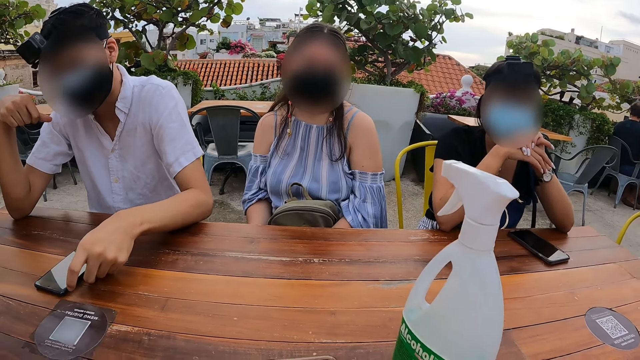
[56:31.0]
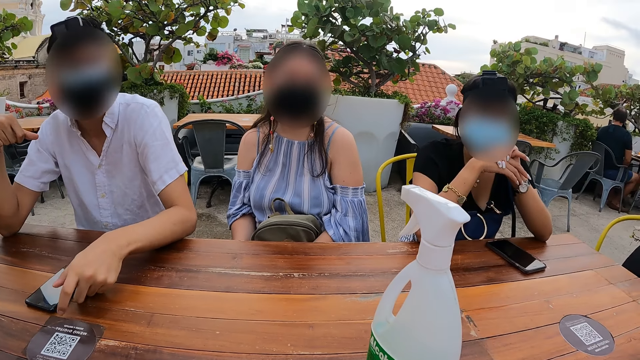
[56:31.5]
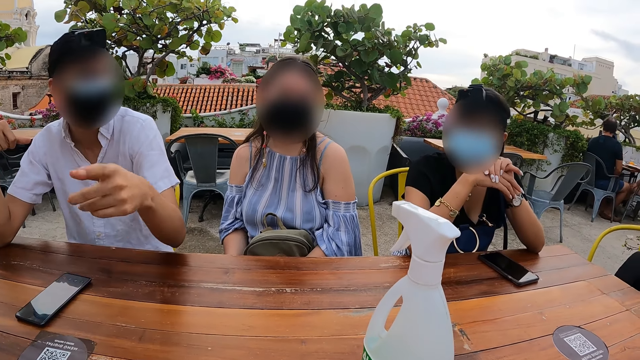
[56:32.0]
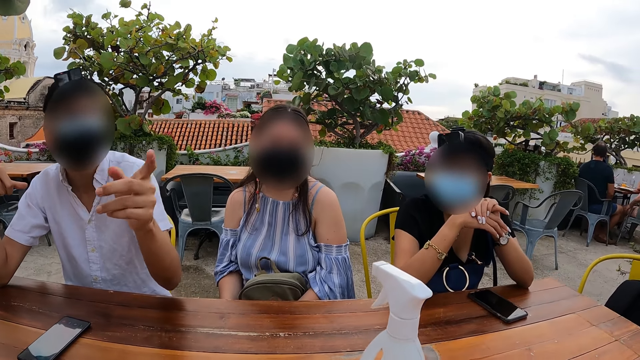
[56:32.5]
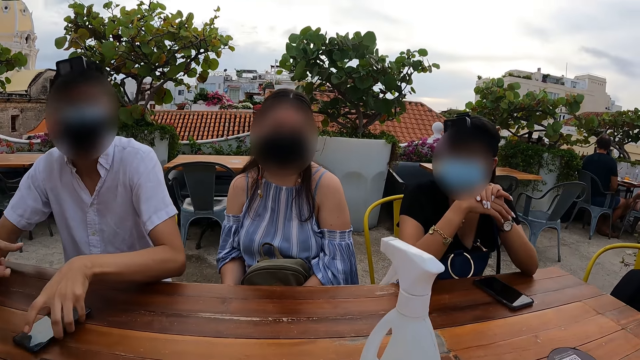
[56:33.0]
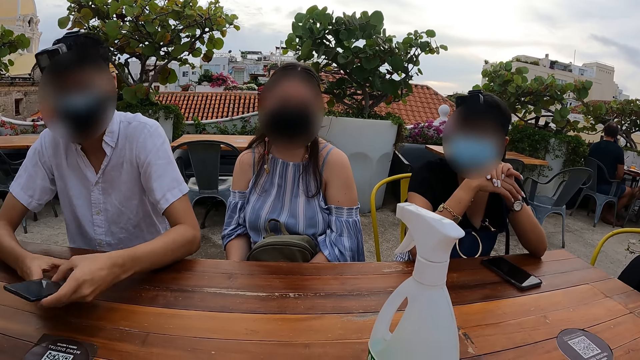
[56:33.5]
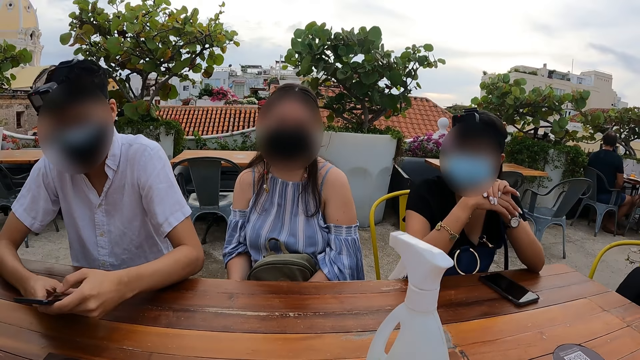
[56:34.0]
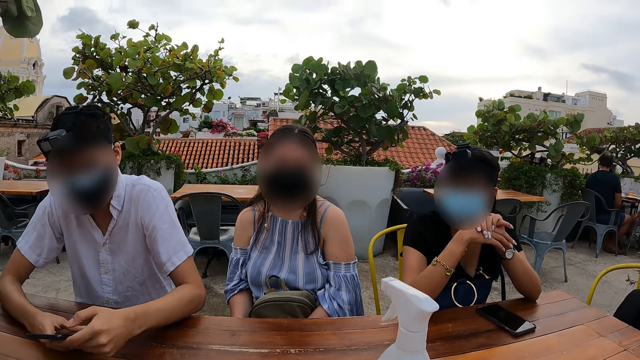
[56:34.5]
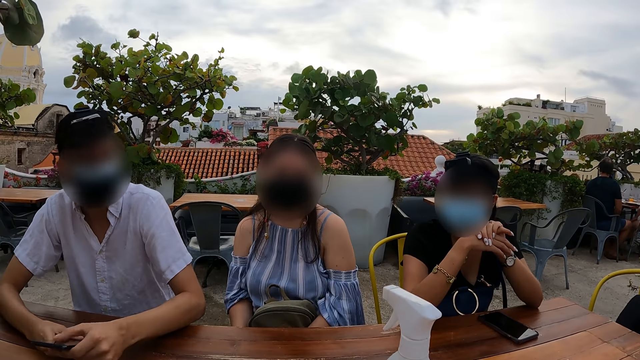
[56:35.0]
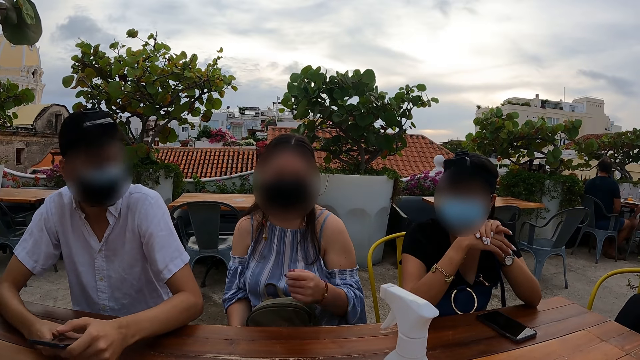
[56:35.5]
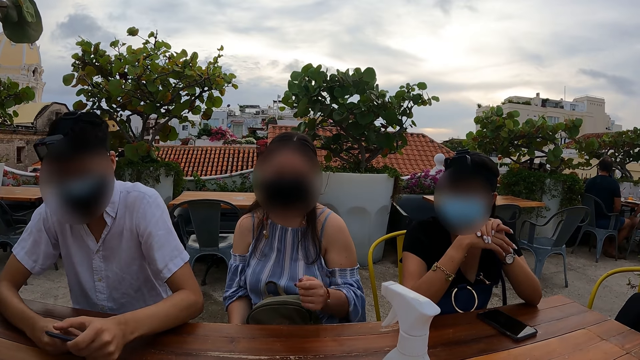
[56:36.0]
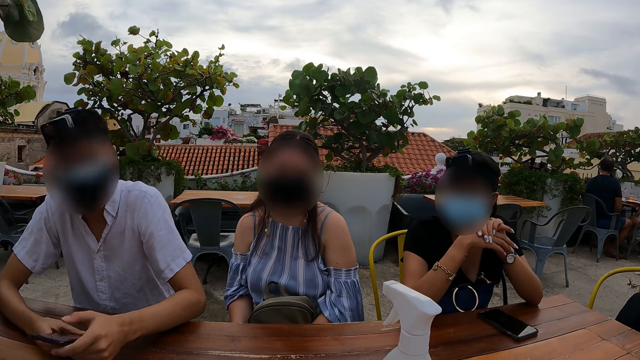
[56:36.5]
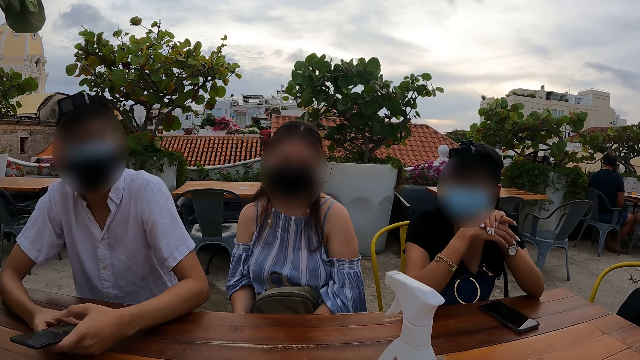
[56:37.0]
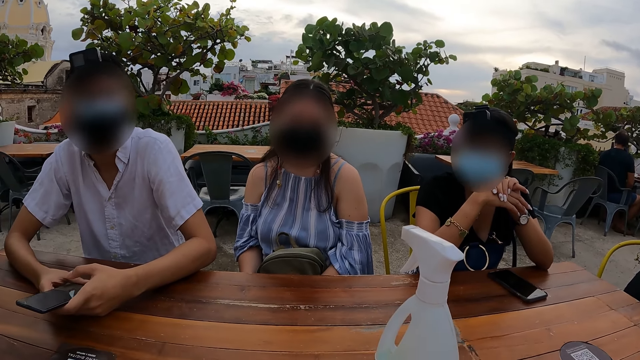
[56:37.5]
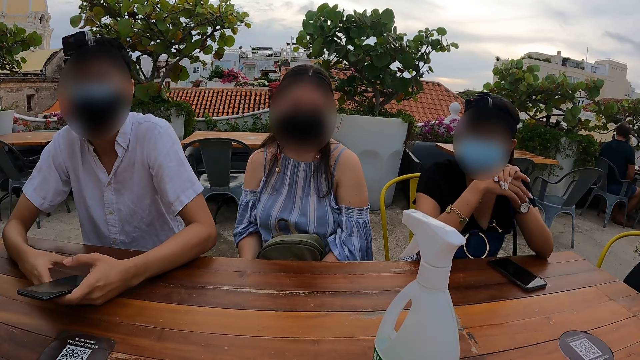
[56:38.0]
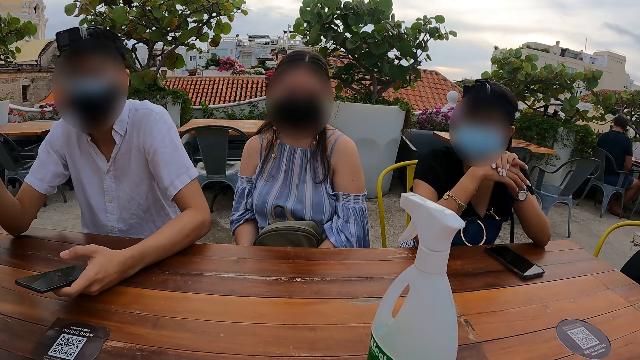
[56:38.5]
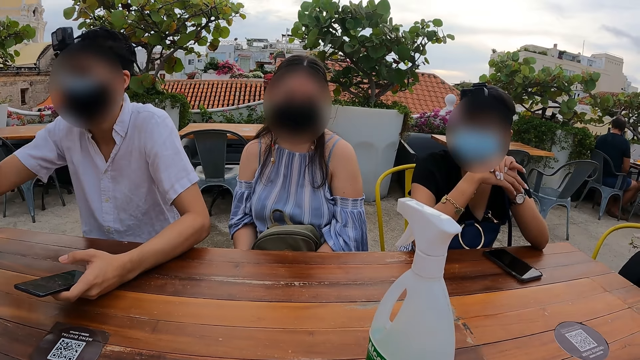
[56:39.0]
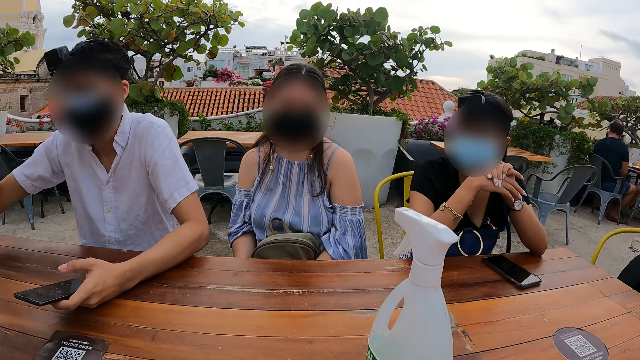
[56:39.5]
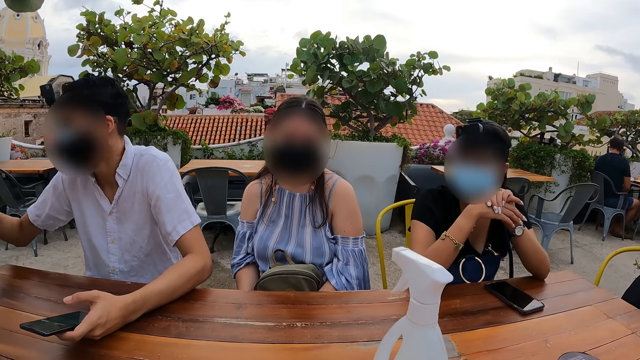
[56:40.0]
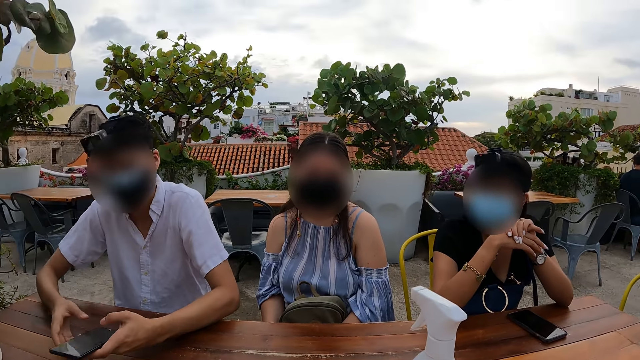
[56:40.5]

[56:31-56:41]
A man uses gestures, picks up a phone and operates the phone. A woman uses gestures. The man uses gestures.

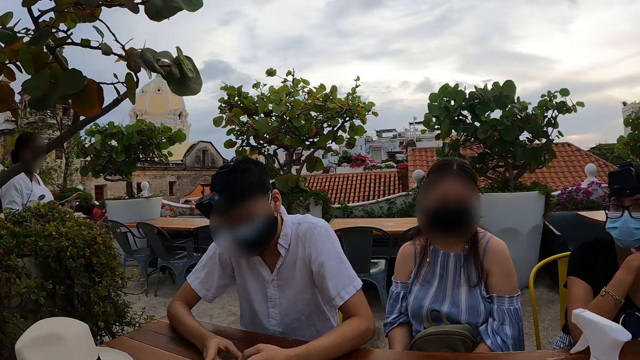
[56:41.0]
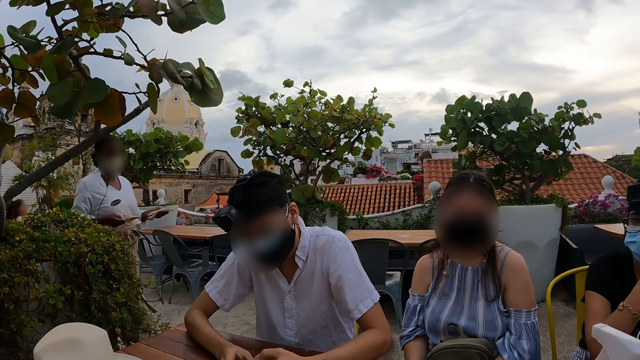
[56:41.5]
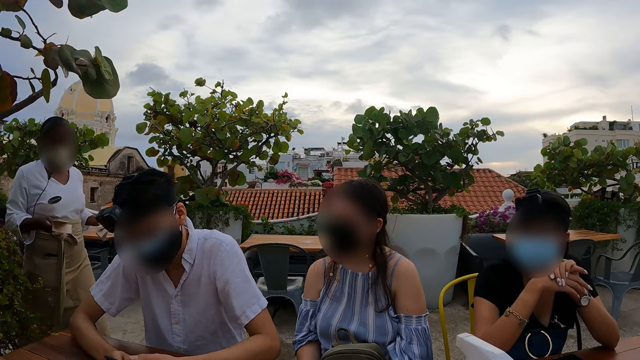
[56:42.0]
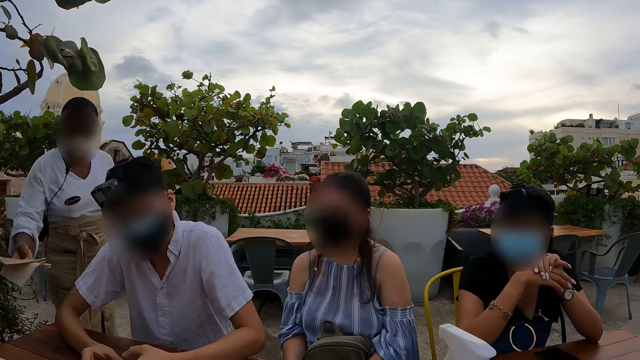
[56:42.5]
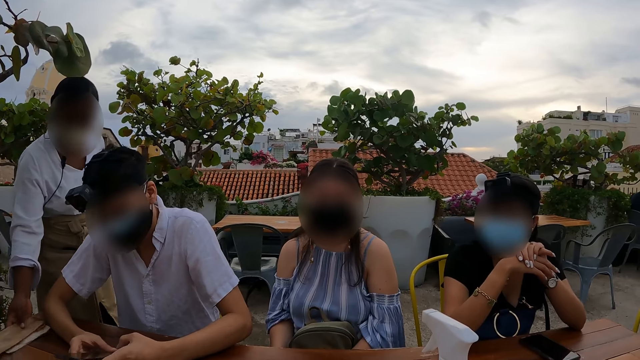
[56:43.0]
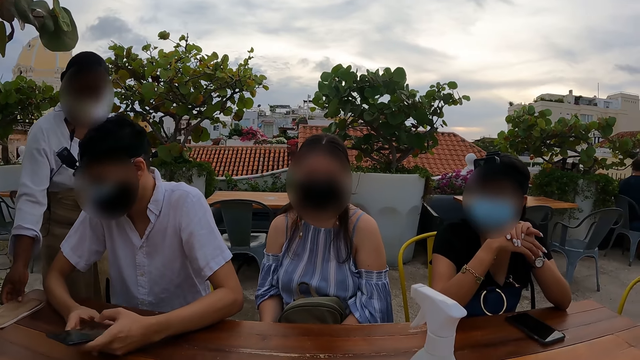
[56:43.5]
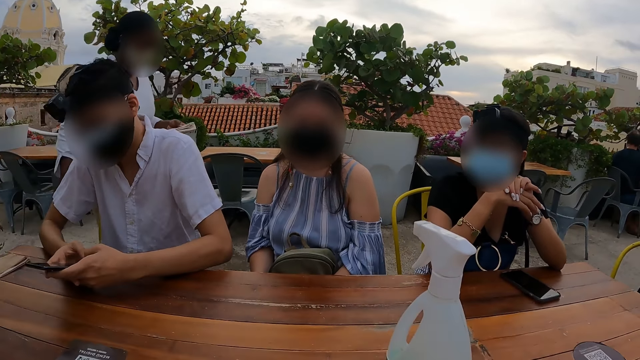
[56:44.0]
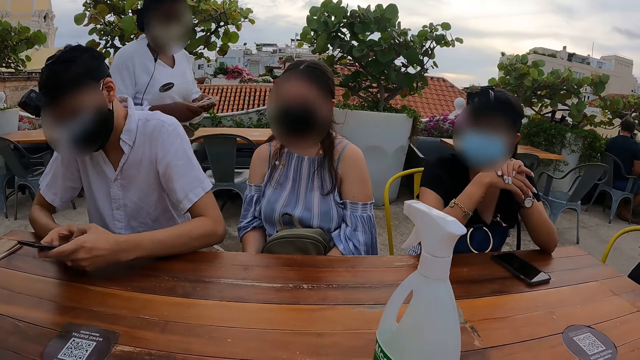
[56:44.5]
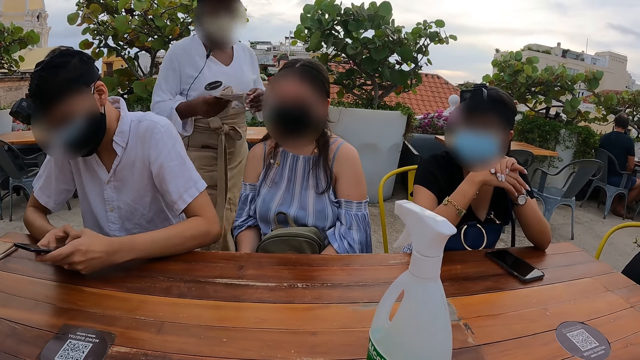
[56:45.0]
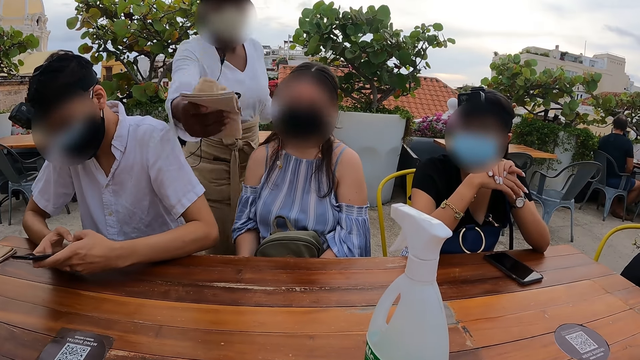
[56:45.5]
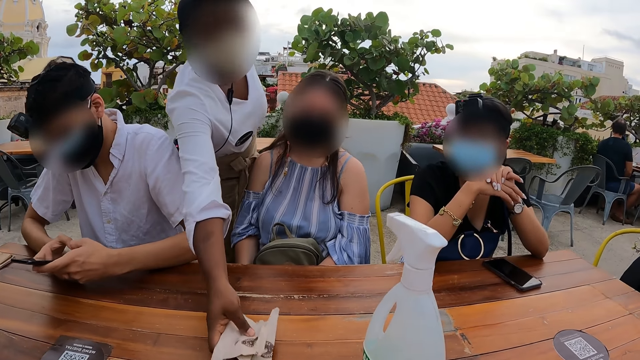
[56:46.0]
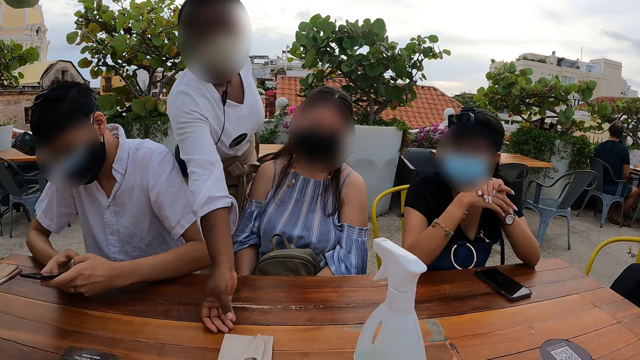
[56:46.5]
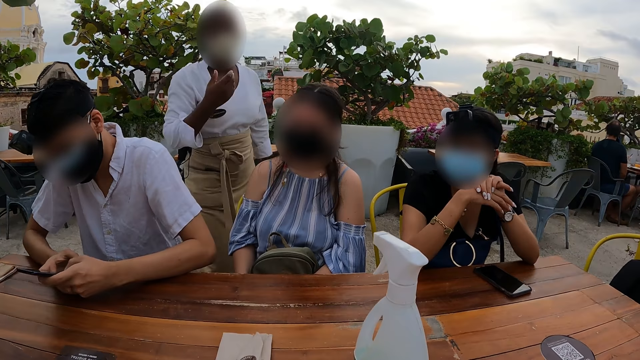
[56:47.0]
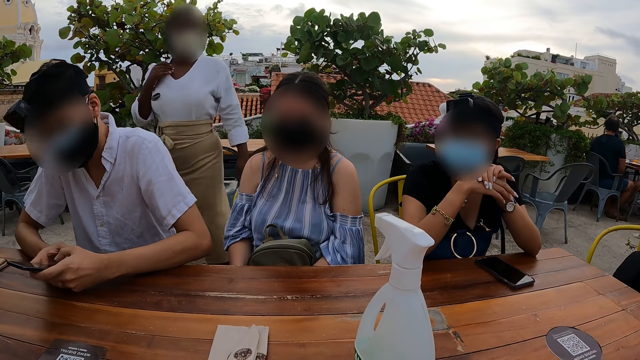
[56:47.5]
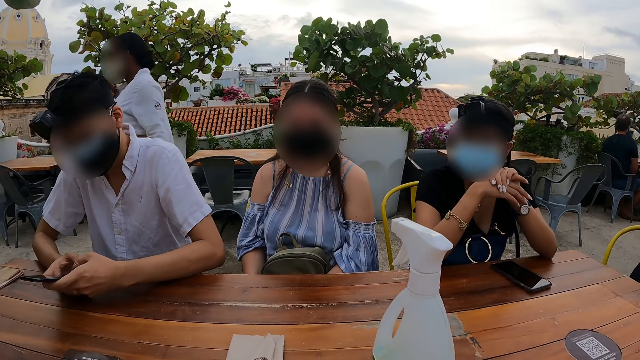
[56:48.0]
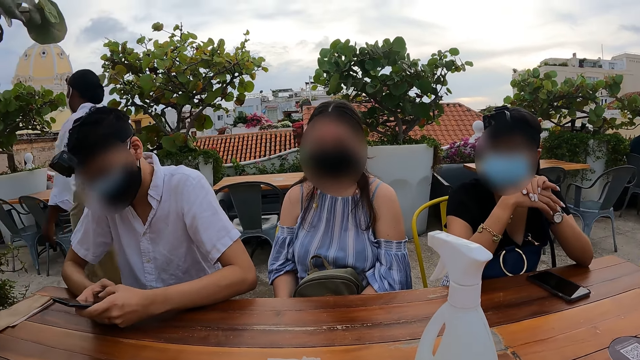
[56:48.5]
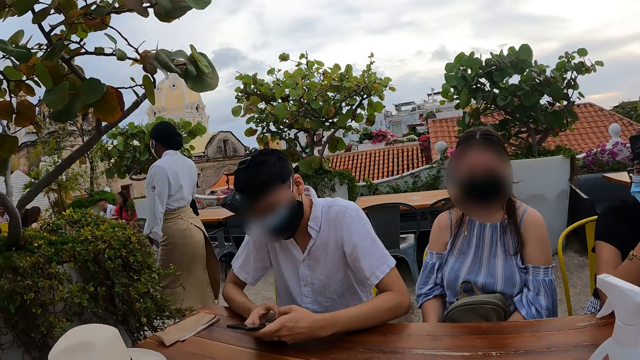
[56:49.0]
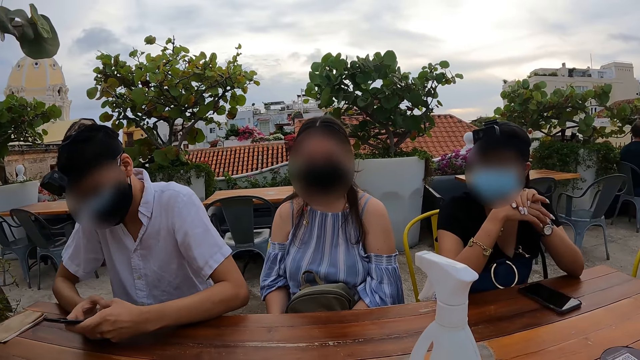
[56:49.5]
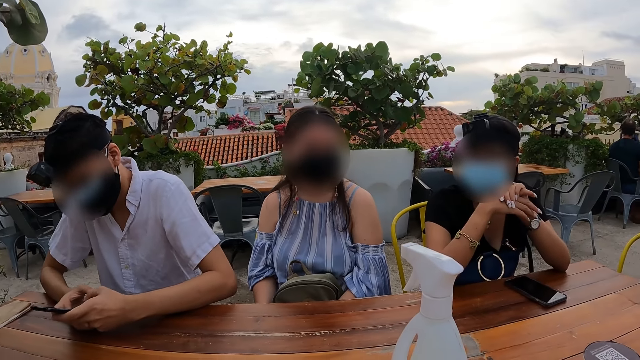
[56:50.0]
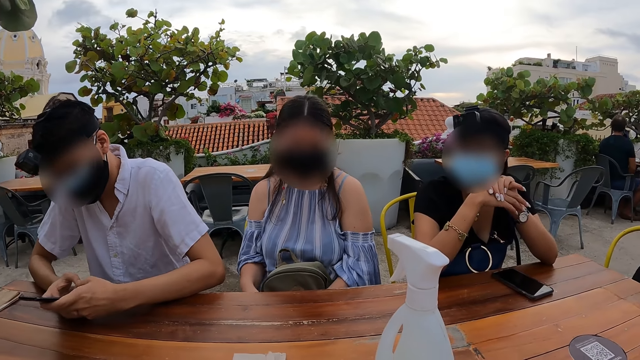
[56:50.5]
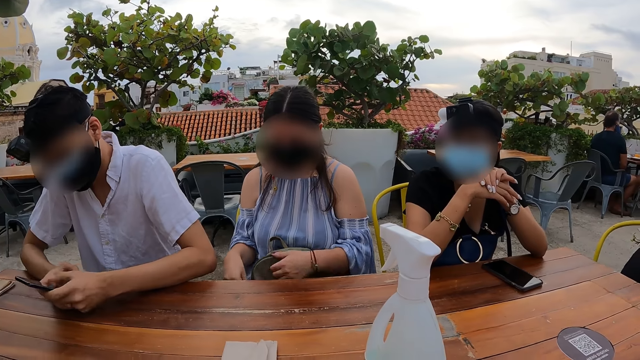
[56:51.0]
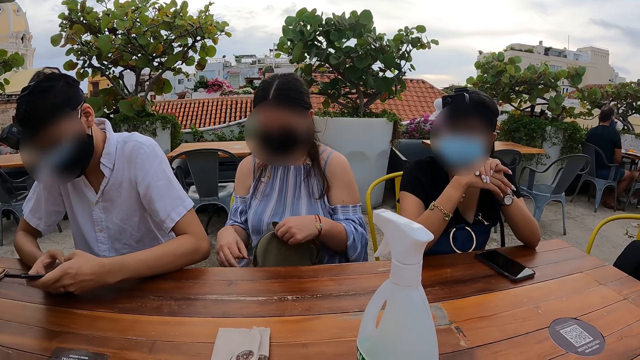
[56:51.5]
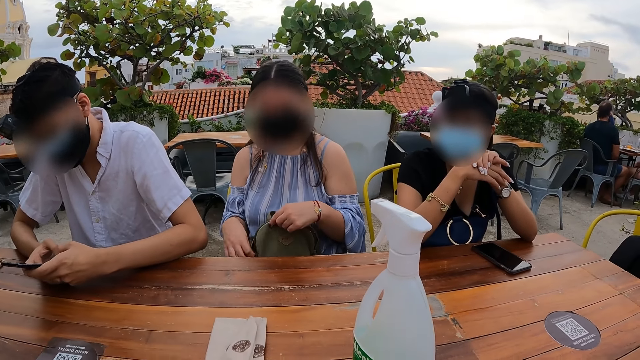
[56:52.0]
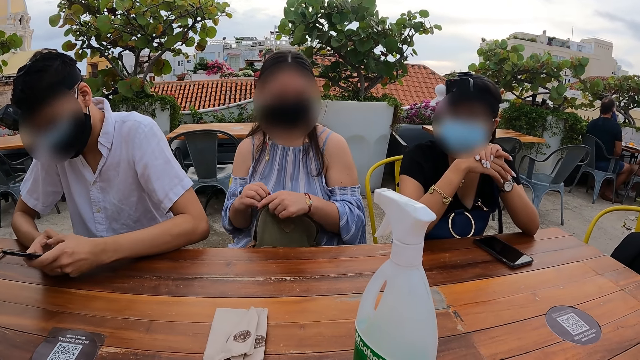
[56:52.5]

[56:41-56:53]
A man operates a phone. A waiter walks towards the table and puts envelopes on the table. The waiter walks behind the man. The waiter adjusts serviettes and spoons in the hands and puts the serviettes and spoons on the table. A woman adjusts a bag and unzips the bag.
